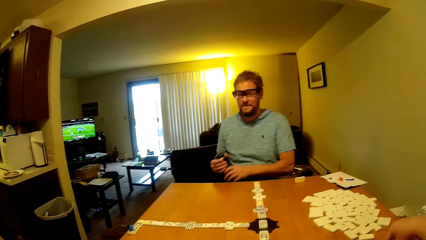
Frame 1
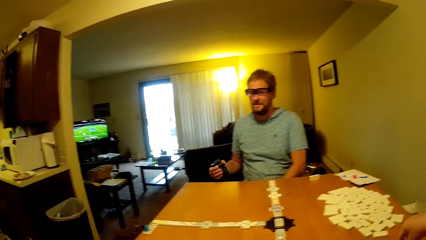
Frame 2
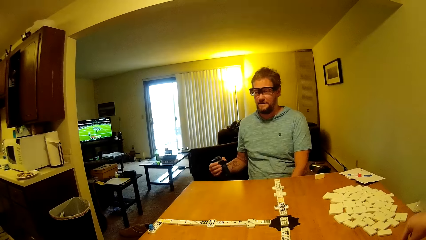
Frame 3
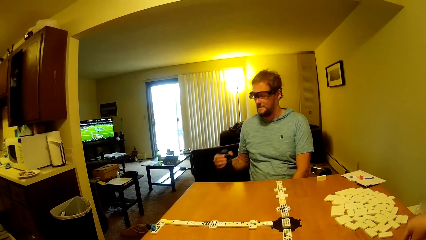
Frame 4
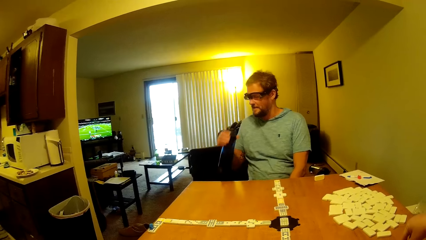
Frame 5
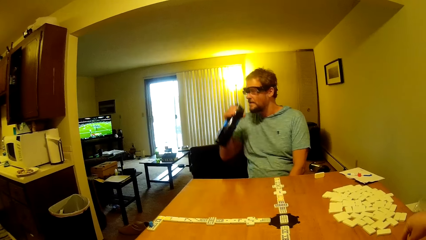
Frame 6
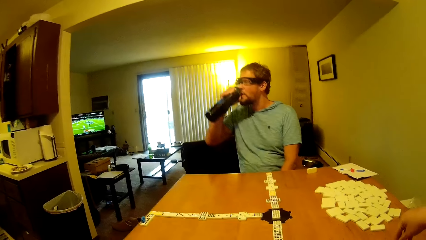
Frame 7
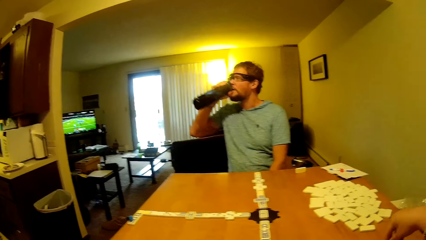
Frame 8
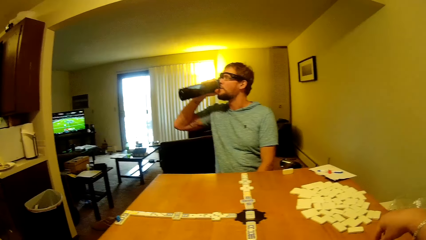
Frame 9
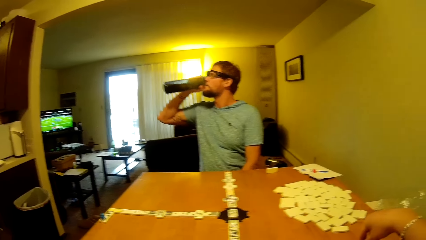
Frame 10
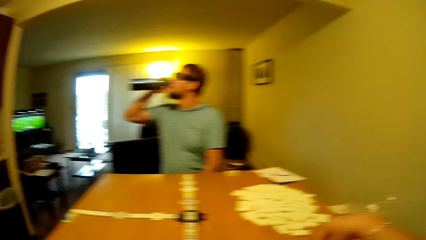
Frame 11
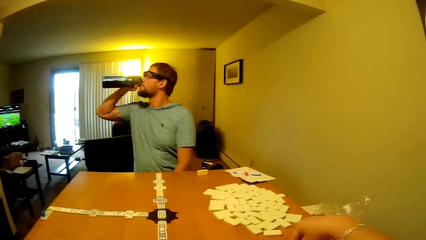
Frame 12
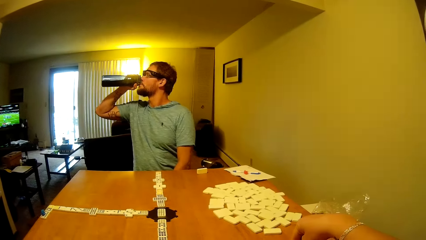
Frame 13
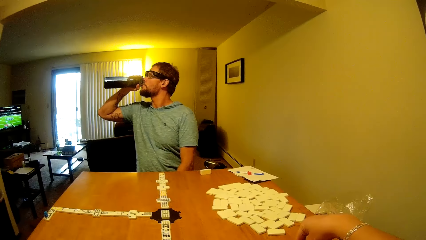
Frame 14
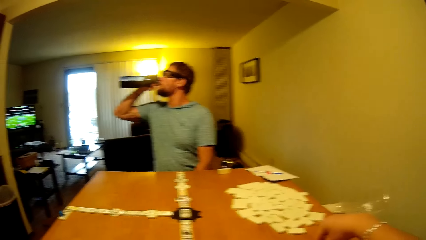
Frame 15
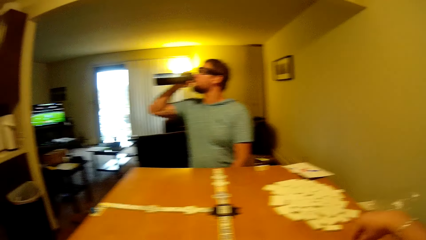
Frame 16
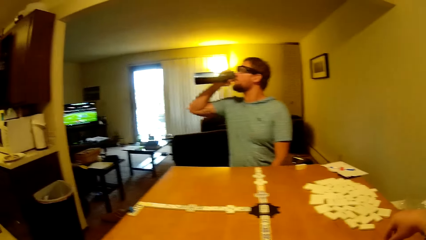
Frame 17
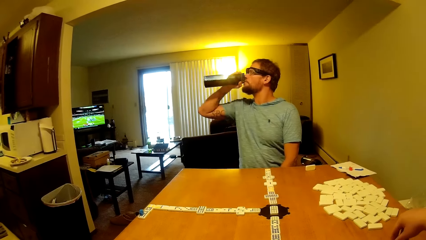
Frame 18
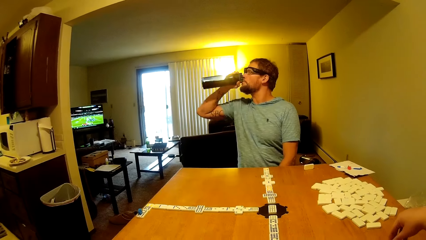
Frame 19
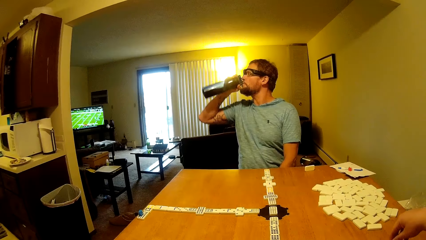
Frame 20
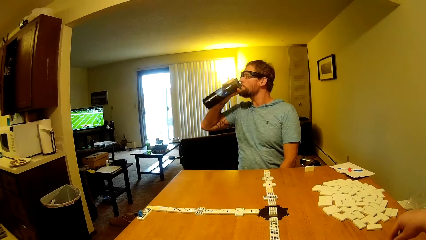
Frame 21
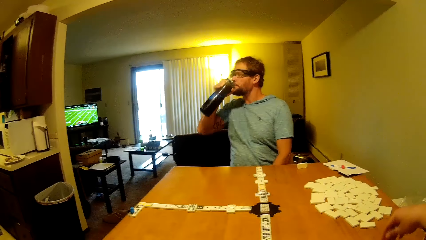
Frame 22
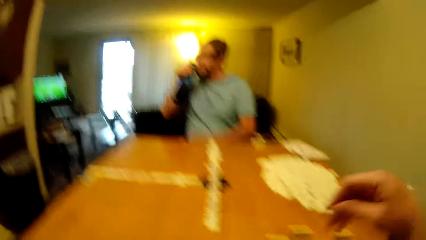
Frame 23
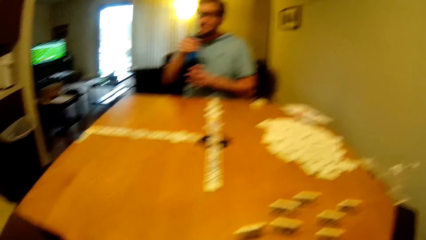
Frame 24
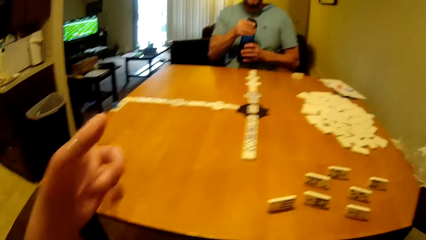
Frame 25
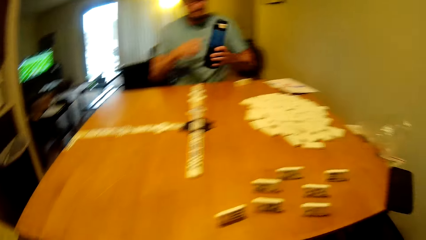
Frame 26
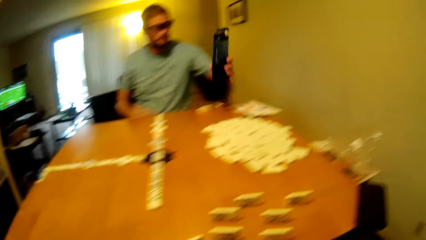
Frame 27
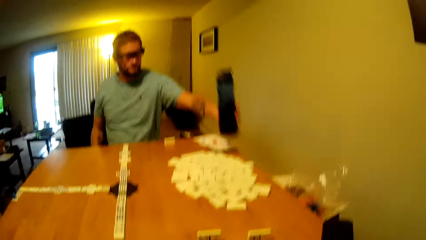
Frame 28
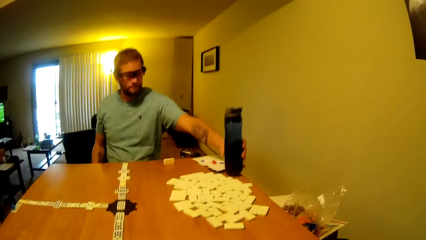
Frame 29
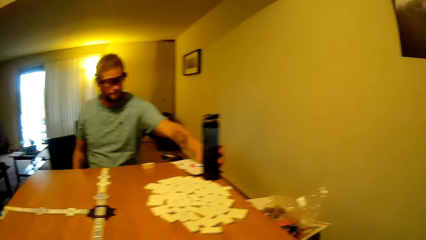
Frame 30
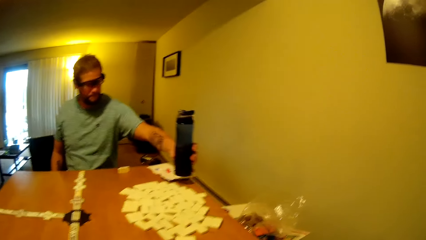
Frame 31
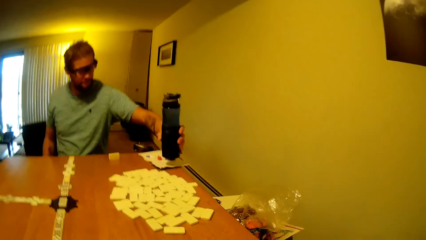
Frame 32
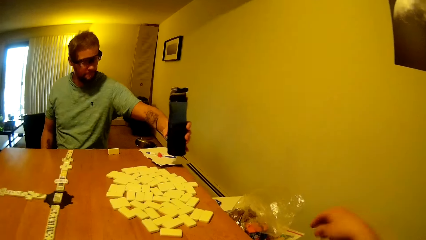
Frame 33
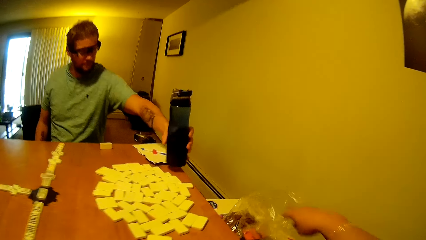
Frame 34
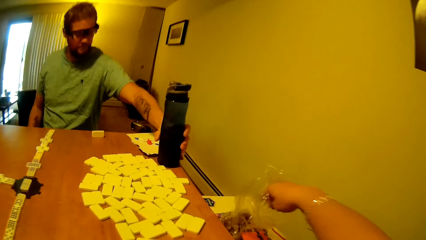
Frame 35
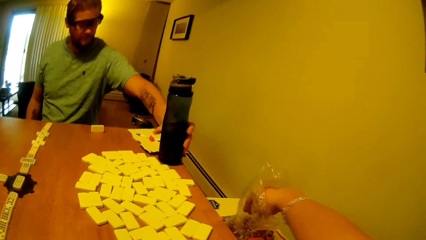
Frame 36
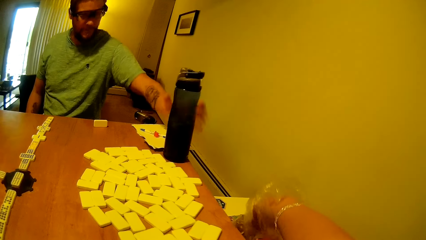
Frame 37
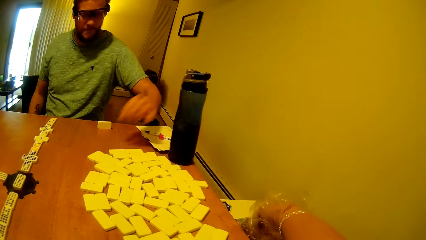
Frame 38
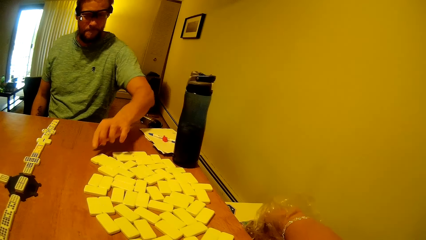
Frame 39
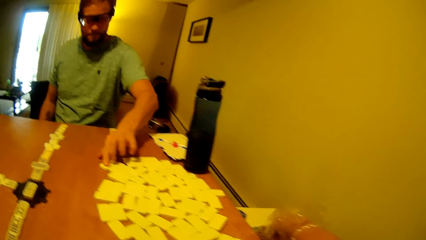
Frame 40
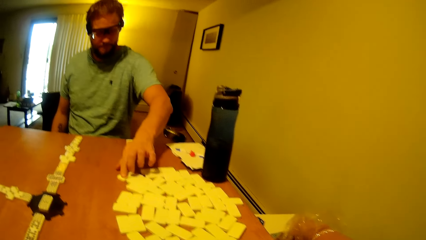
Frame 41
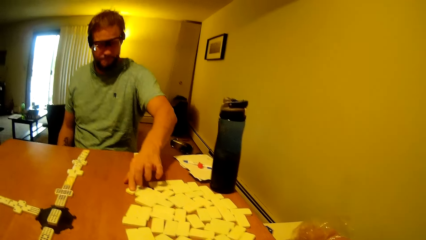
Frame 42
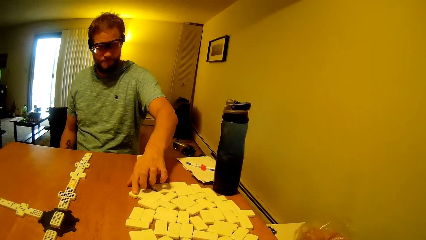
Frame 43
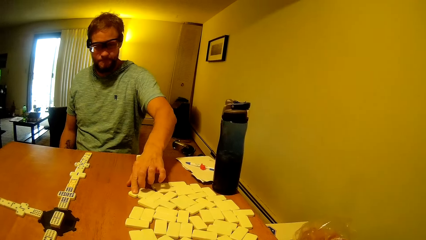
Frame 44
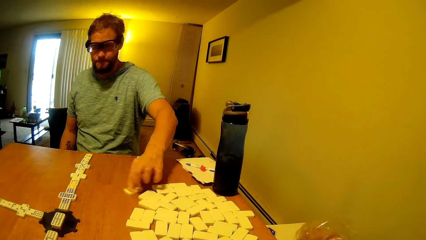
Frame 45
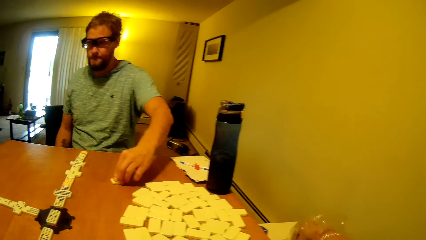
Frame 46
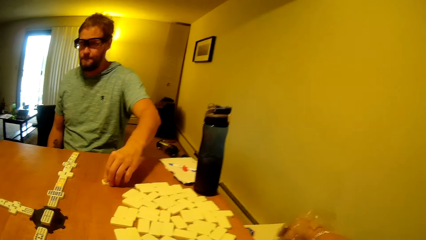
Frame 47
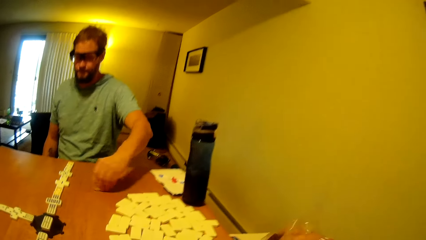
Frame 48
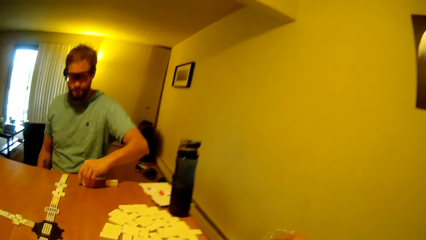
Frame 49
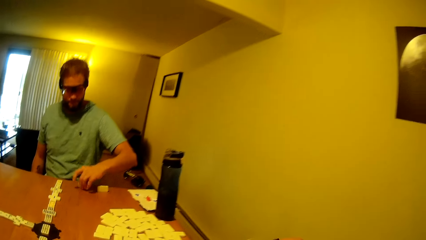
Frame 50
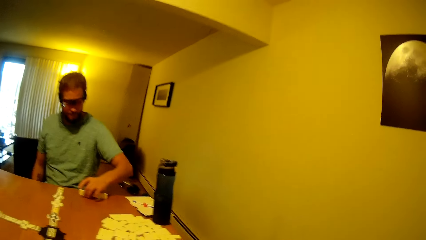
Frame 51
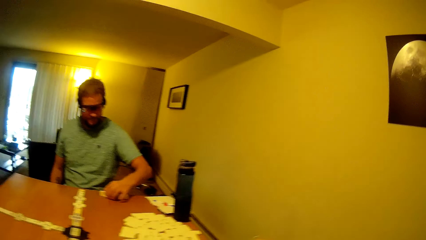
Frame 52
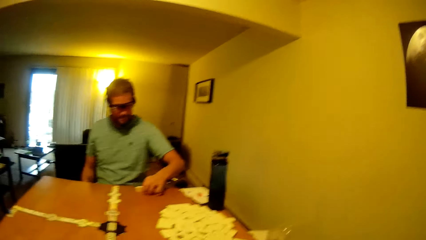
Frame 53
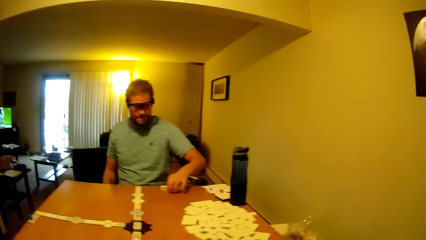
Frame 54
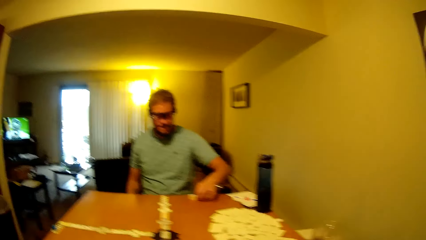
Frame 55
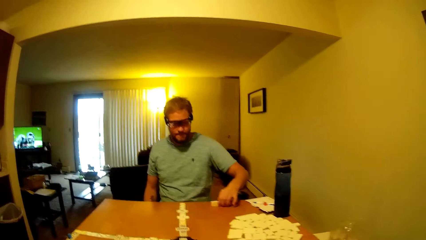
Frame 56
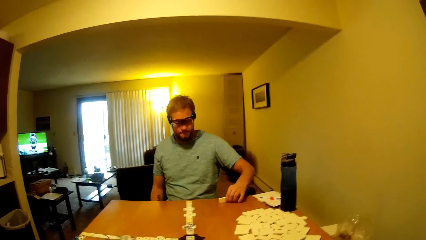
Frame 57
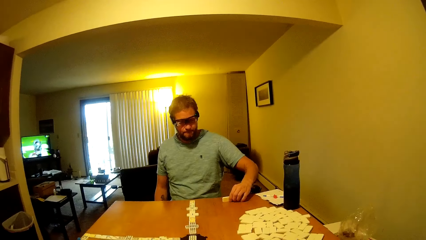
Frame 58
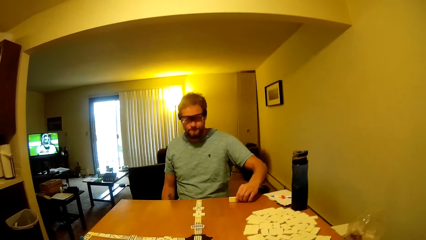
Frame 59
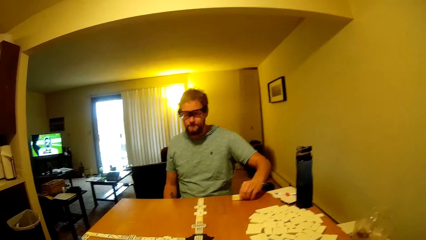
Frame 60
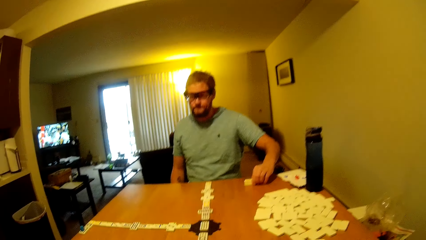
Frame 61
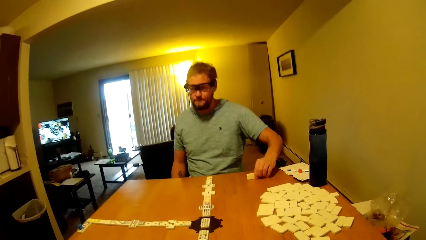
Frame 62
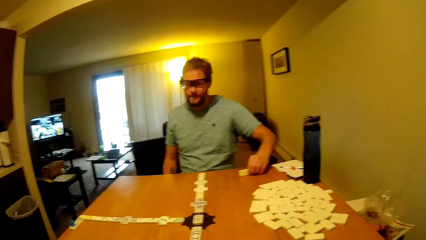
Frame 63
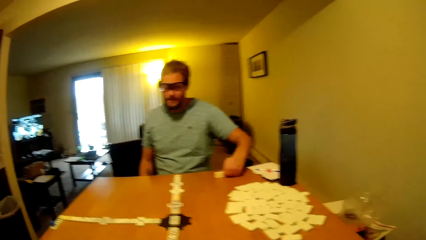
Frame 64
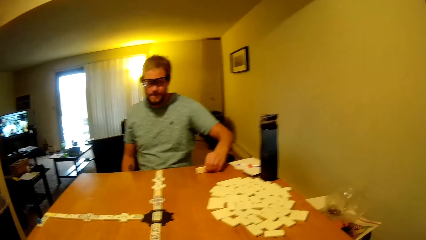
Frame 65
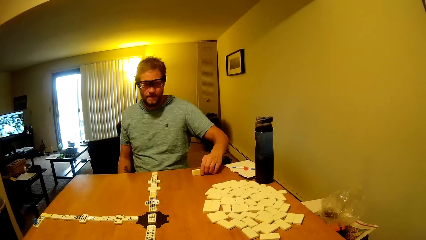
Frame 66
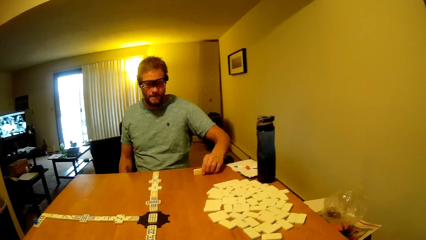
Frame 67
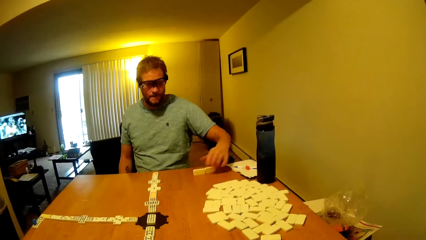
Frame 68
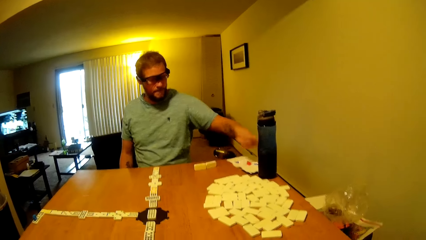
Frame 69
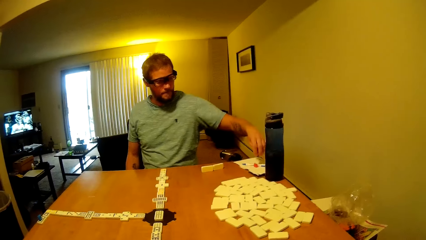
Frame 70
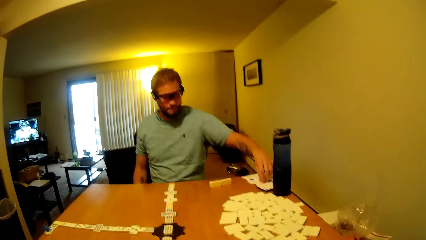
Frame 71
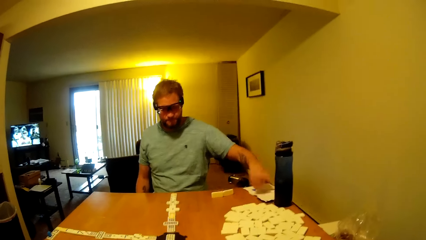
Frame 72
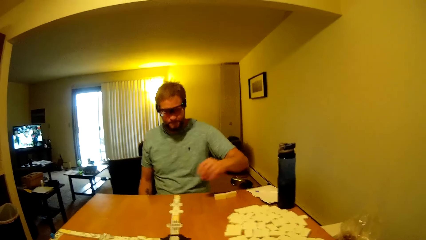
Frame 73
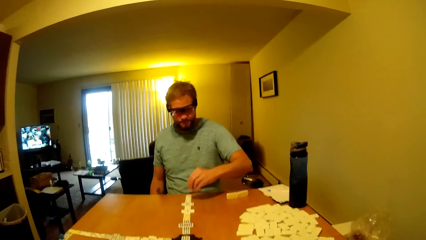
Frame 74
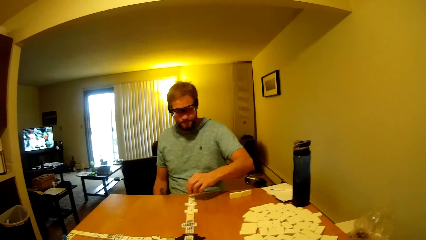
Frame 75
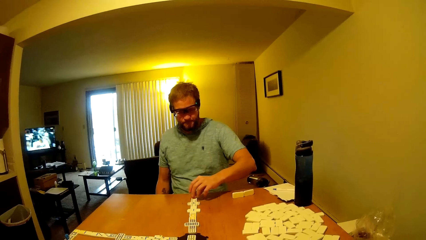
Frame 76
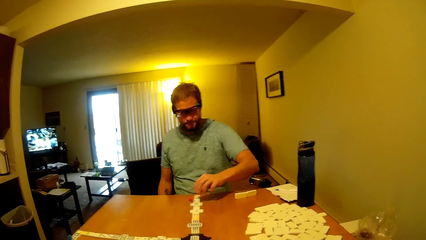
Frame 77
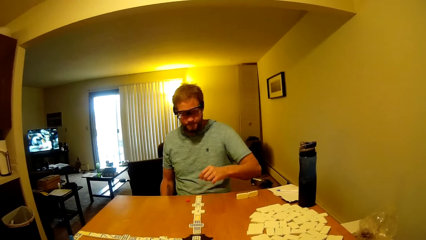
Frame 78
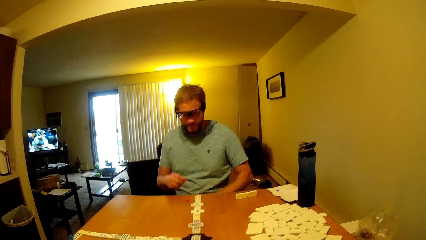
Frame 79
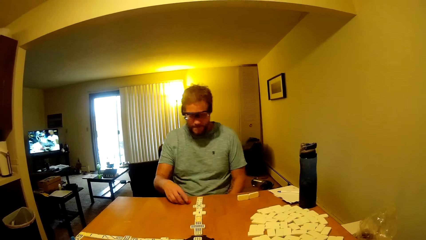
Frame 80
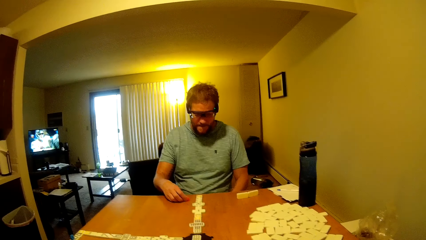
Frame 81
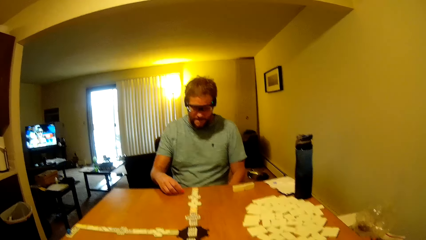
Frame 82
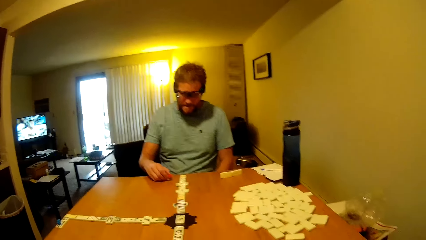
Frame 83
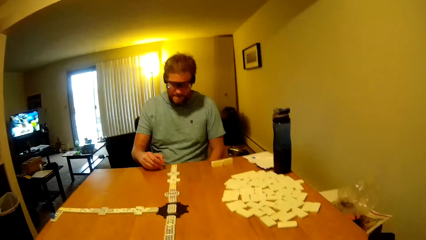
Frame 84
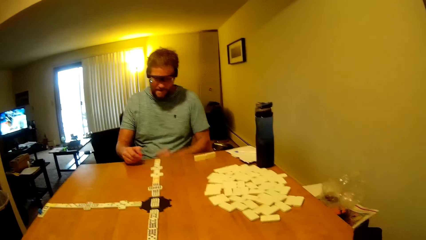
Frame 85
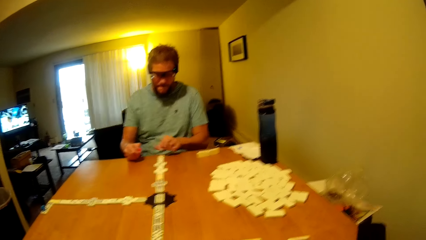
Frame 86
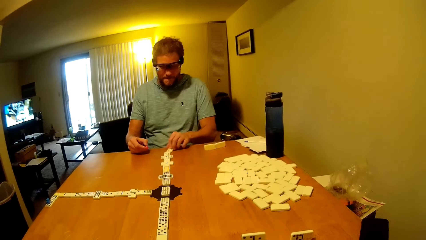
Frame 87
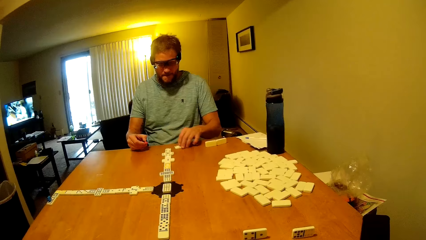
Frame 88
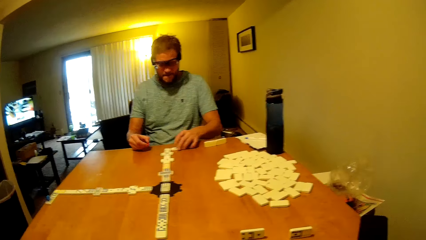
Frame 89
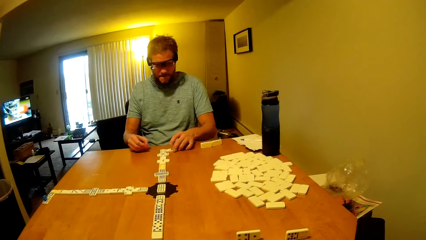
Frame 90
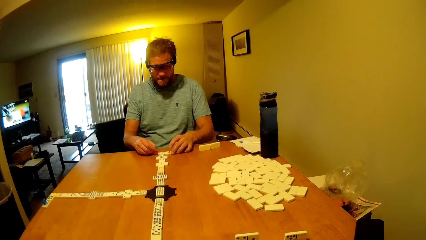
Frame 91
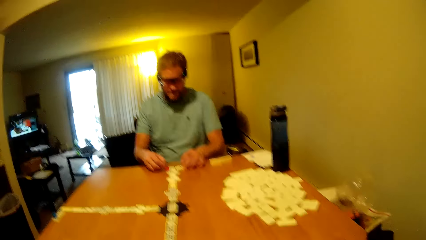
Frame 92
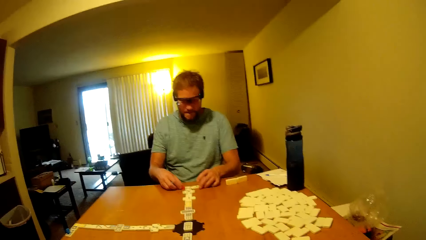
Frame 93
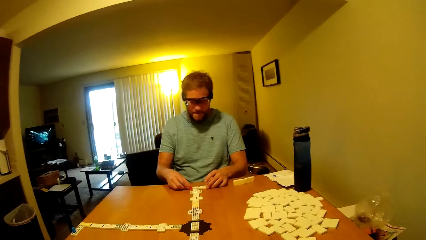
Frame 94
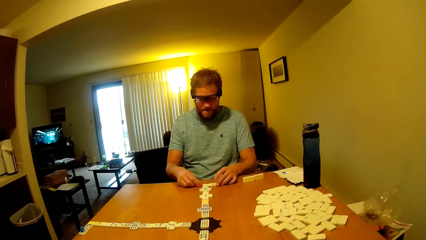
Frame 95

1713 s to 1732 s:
A man drinks something from the bottle. The camera wearer moves a dominoes piece. The man places on the table the water bottle. The camera wearer picks something from the polythene paper. The man moves the word board. The man places a word board on the table and assembles the word board on the table.
